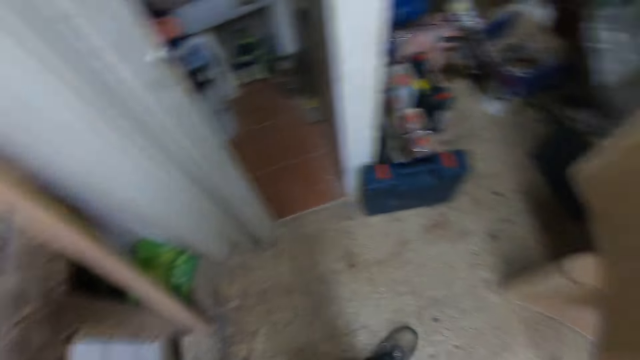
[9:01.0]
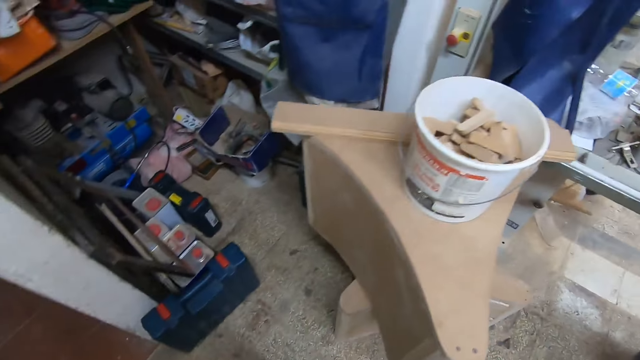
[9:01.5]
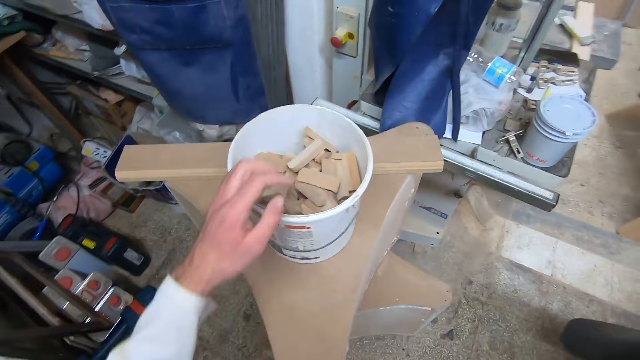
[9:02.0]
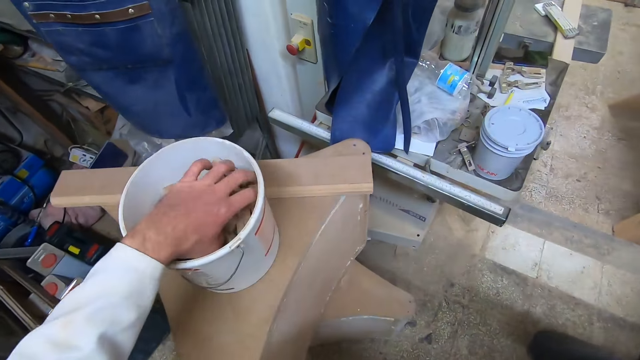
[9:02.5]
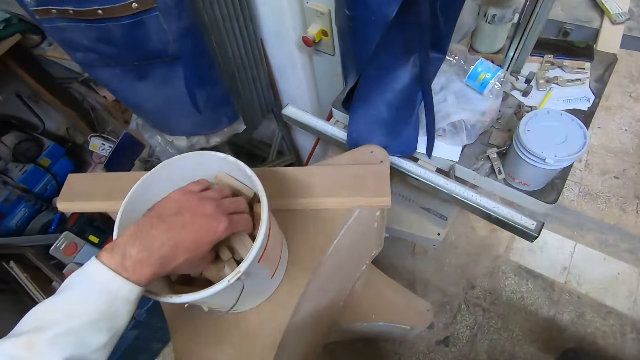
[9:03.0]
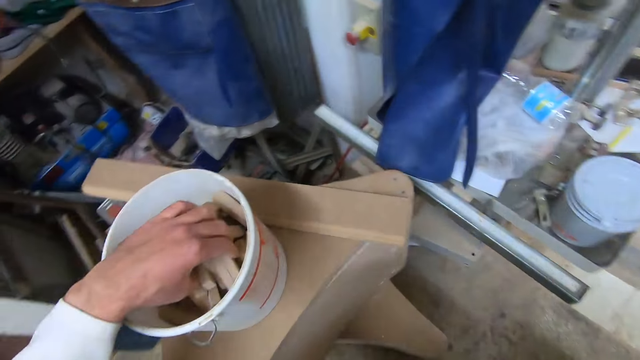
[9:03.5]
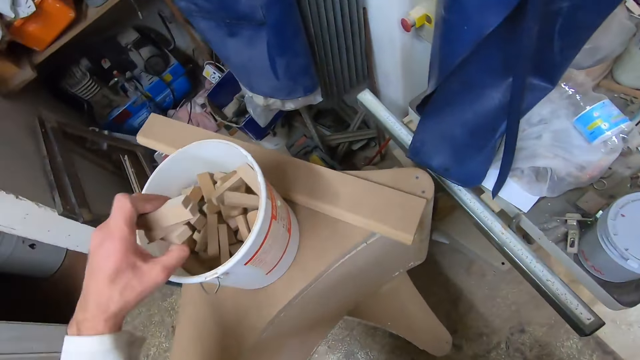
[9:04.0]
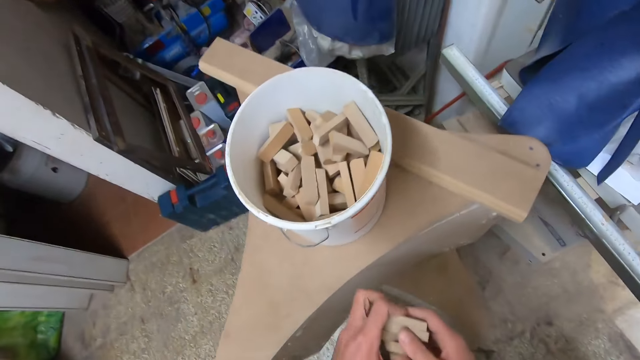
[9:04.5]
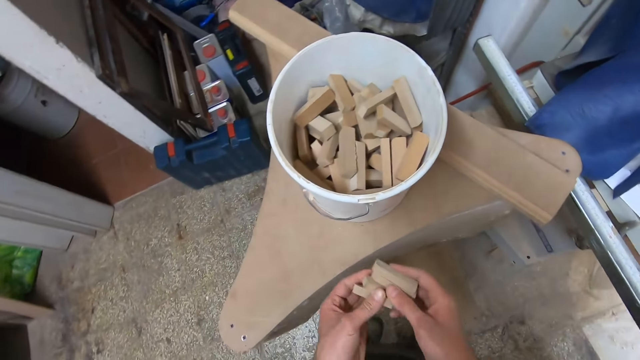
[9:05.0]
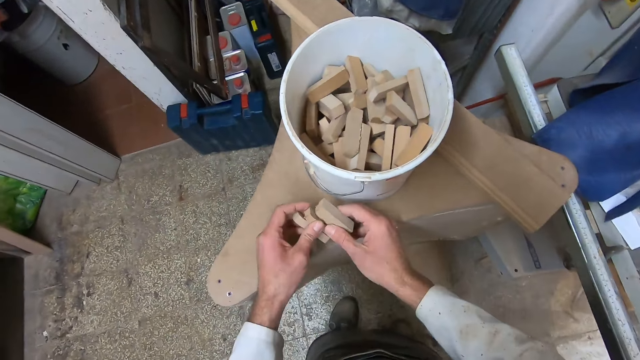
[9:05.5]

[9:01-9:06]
The camera wearer walks to the wooden base. They pick up pieces of wood from the bucket.

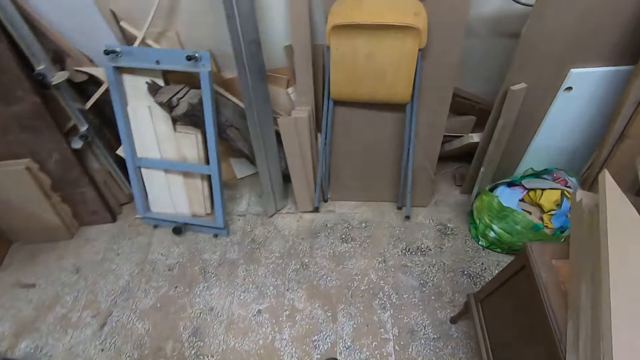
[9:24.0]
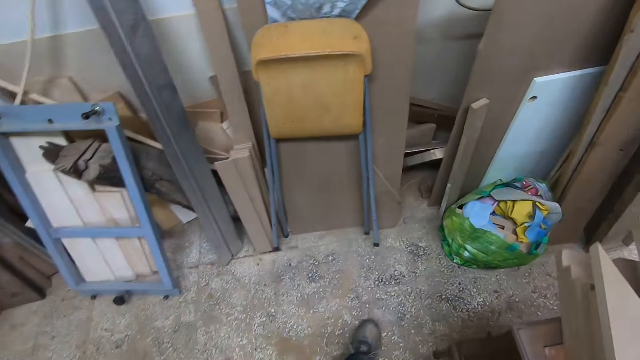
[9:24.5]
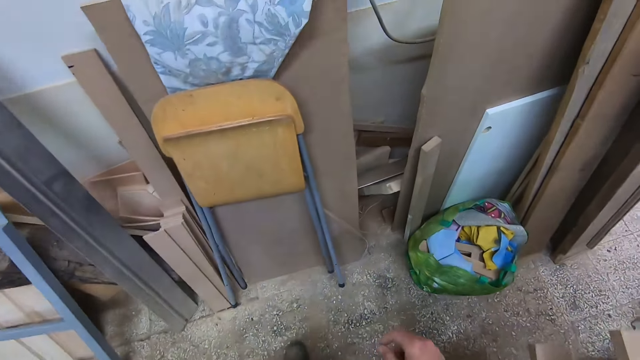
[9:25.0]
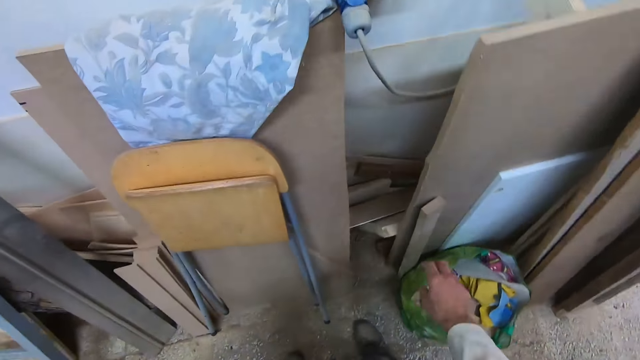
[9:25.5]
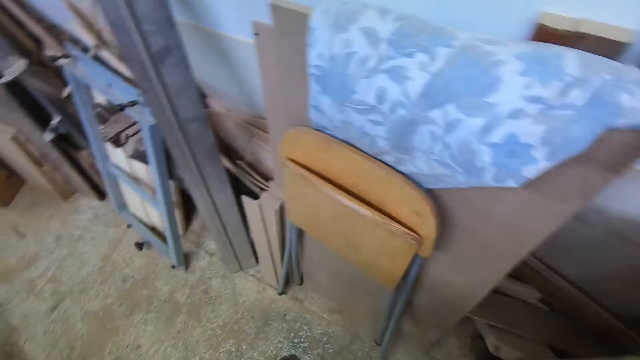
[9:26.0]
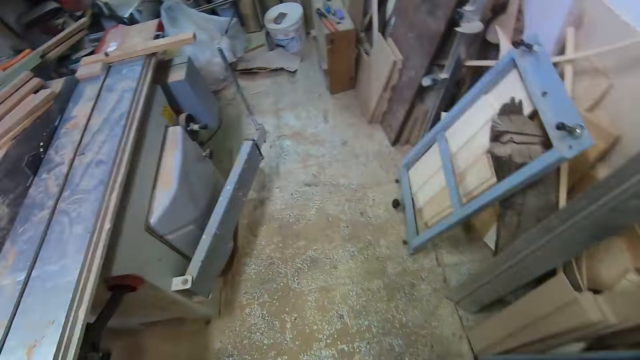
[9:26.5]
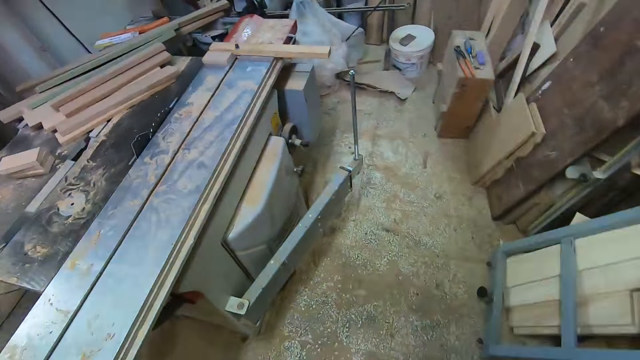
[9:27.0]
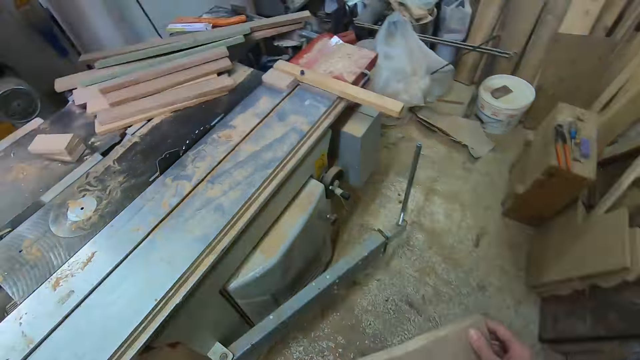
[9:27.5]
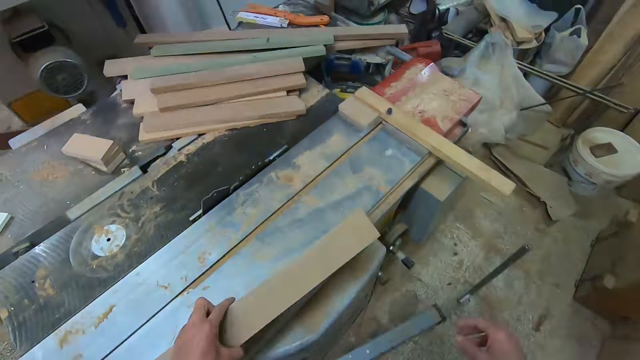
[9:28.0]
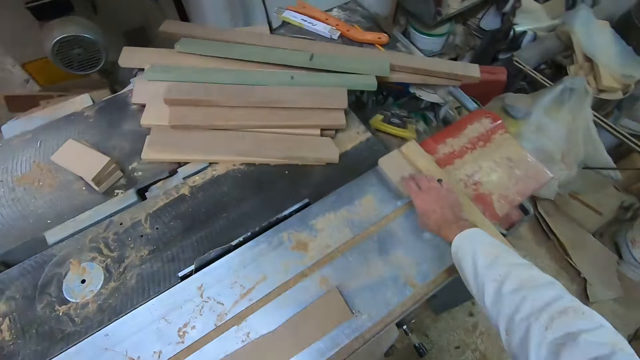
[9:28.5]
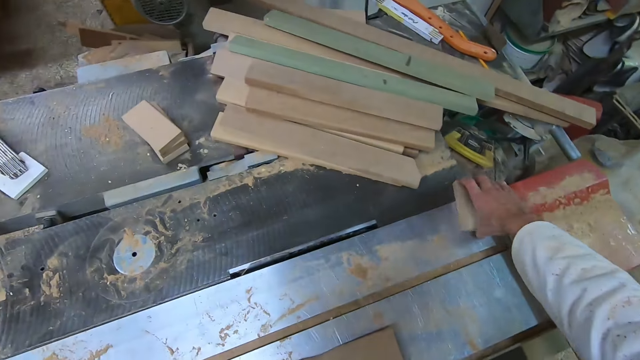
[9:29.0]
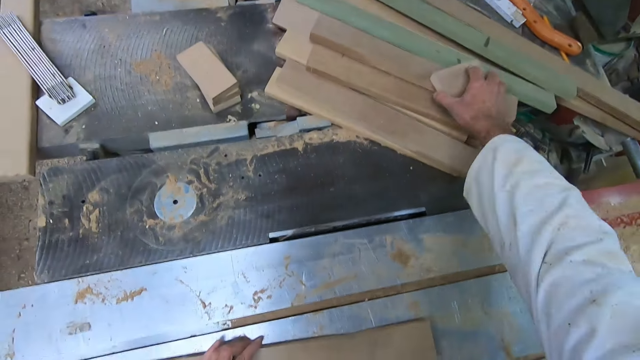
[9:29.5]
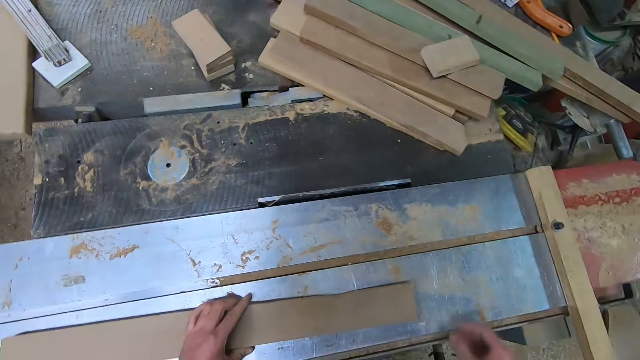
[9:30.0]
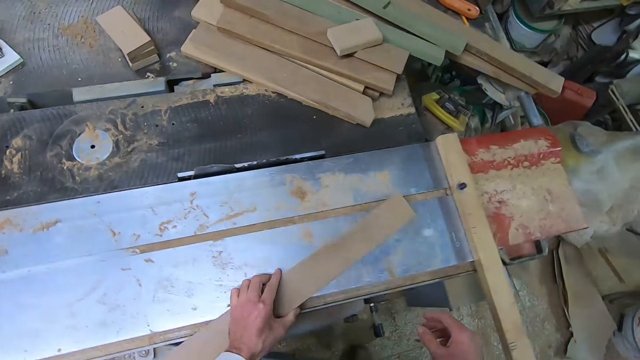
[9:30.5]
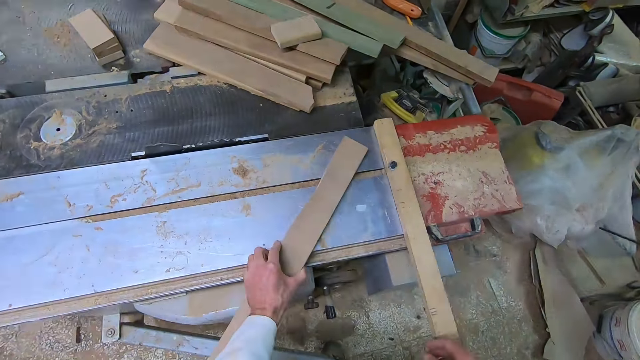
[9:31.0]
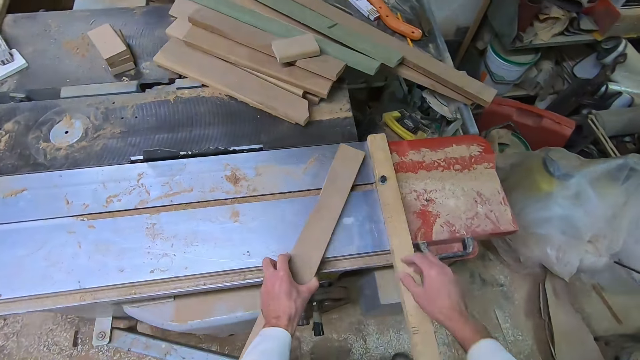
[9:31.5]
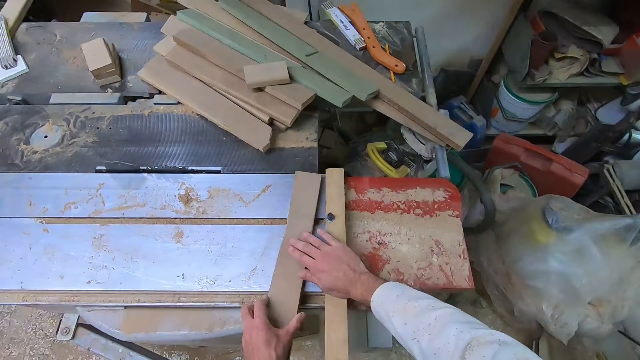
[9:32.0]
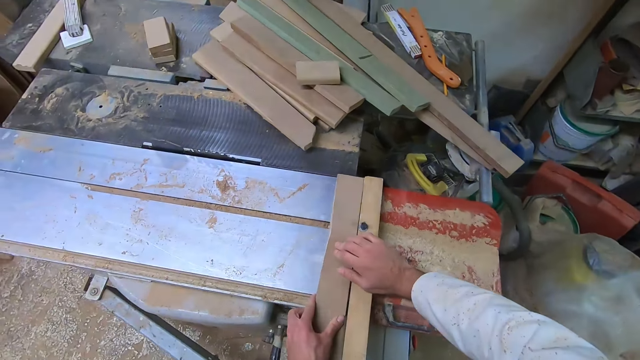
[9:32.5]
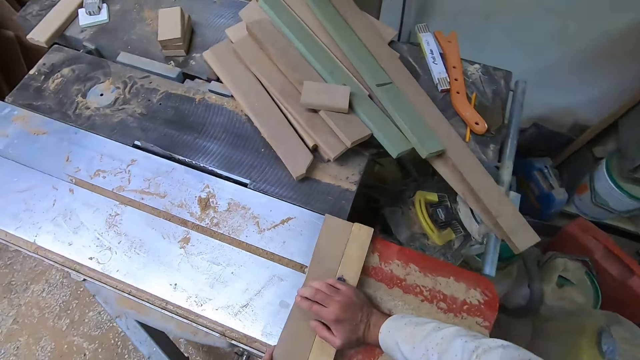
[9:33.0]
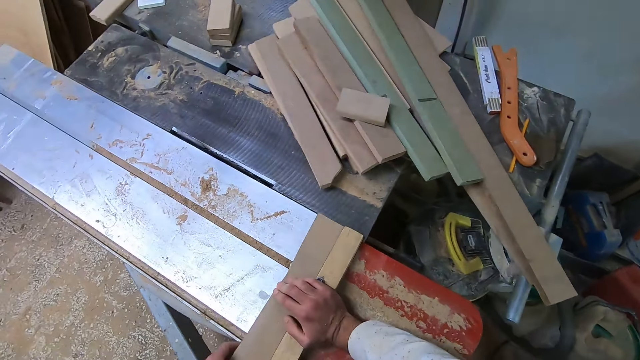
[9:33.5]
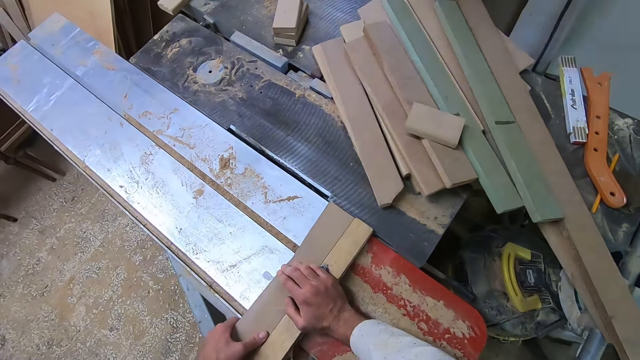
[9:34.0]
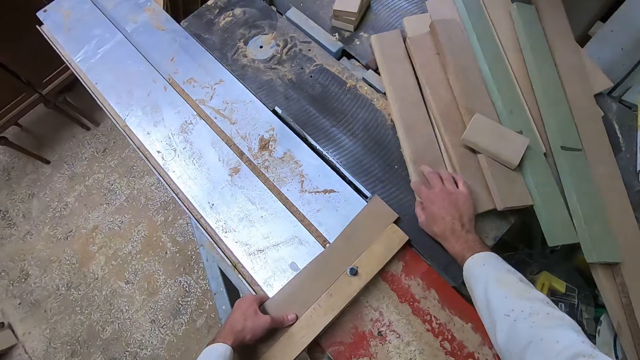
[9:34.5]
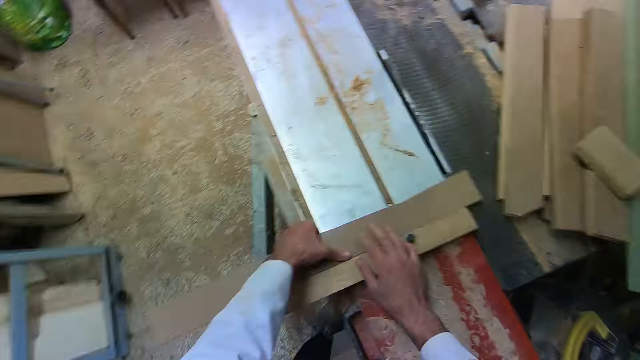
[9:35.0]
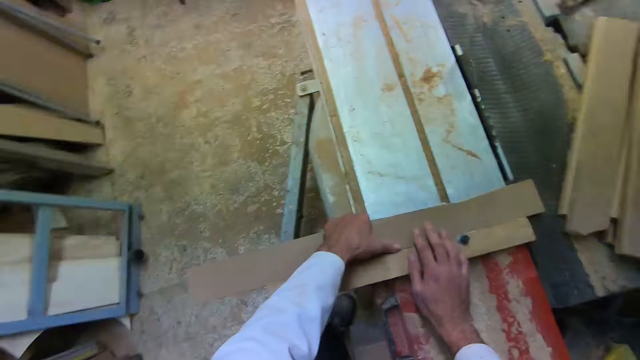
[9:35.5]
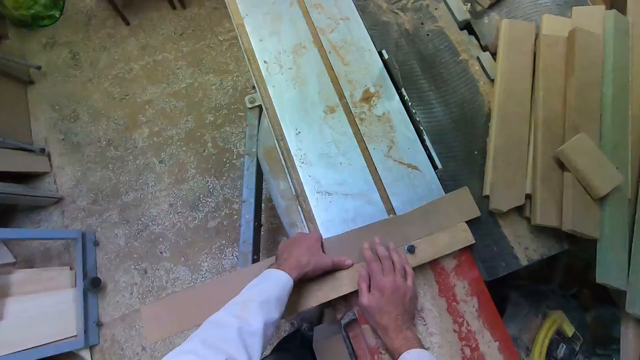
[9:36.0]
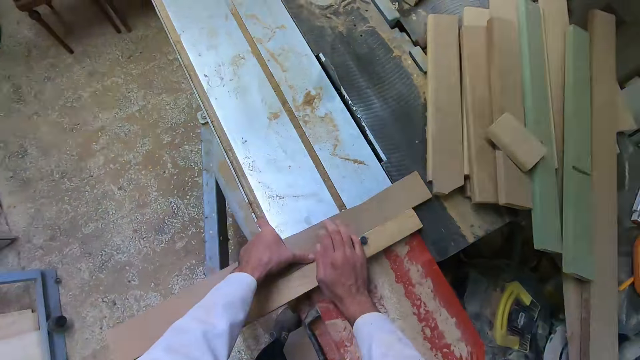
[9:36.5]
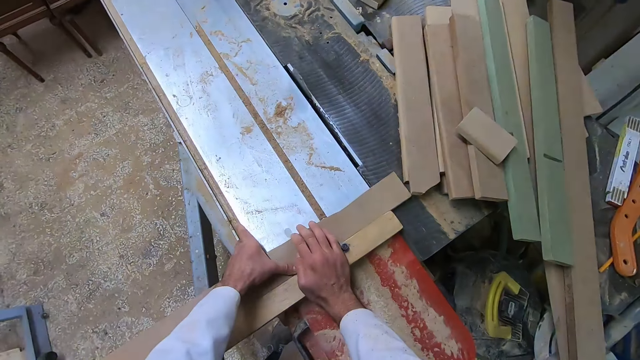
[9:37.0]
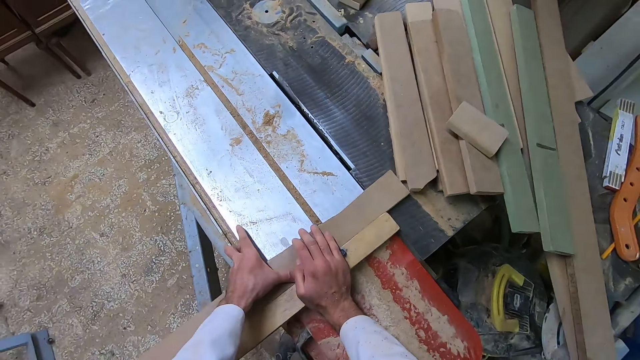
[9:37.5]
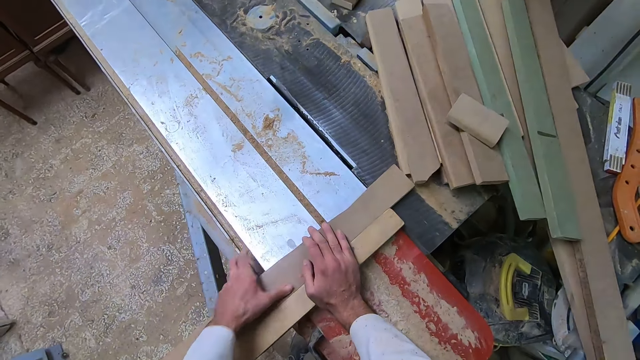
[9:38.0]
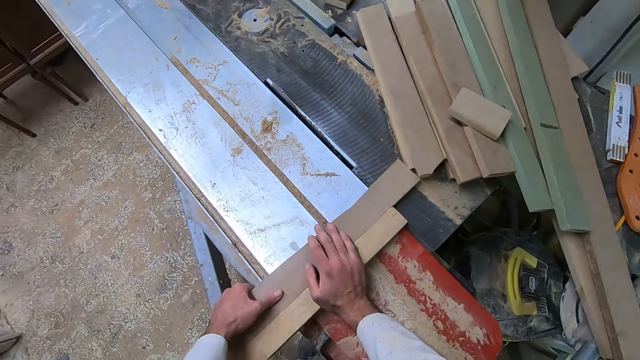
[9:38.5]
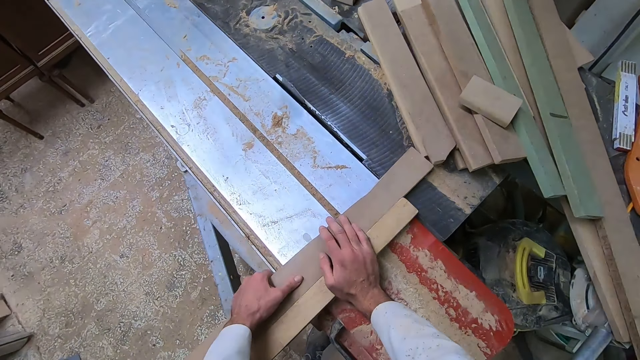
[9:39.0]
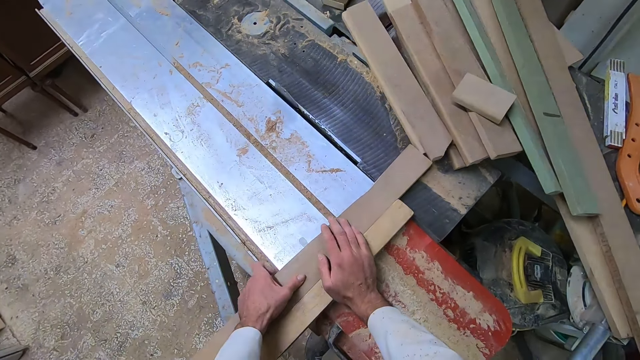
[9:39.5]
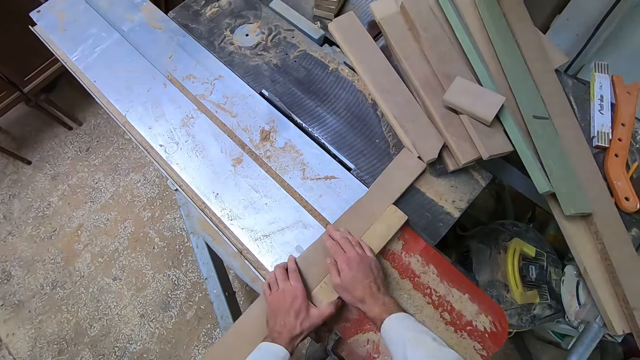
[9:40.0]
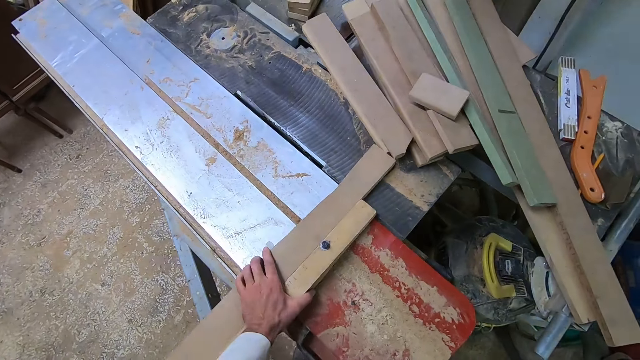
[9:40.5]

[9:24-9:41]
The camera wearer picks up a piece of wood from the ground. He drops the wood on a slider of a sliding table saw with his left hand. He picks up another small piece of wood from the slider with his right hand. He drops the wood on a pile of woods on the sliding table saw. He moves the wood on the slider. He adjusts the wood on the slider. He pushes the slider. He adjusts the wood on the slider.
